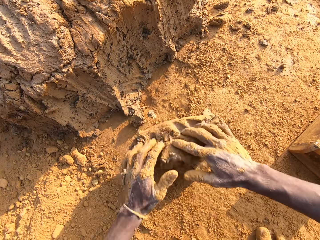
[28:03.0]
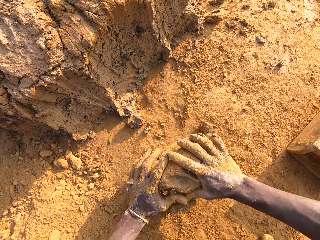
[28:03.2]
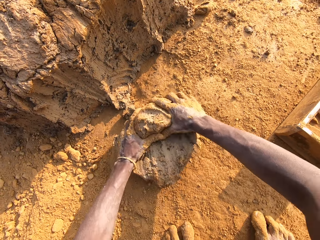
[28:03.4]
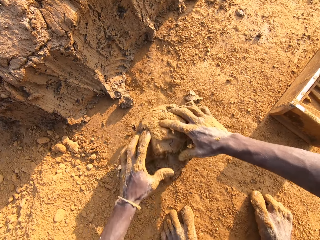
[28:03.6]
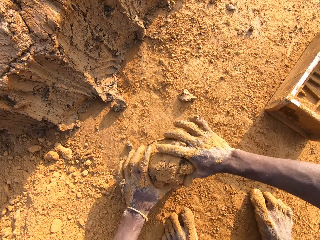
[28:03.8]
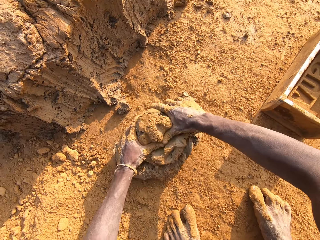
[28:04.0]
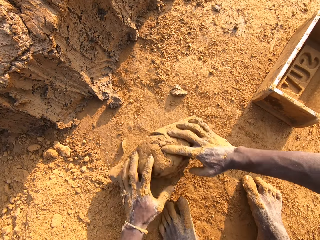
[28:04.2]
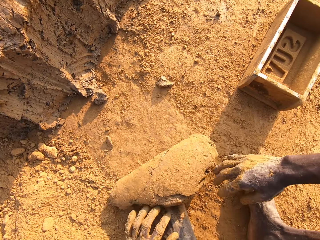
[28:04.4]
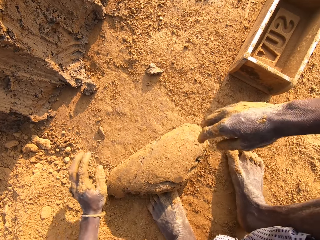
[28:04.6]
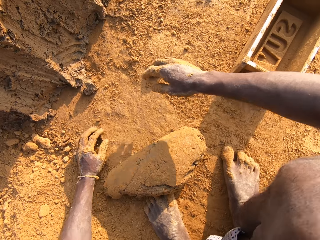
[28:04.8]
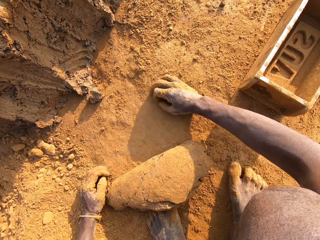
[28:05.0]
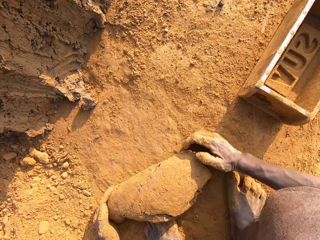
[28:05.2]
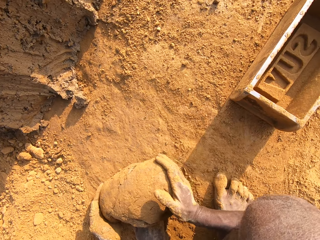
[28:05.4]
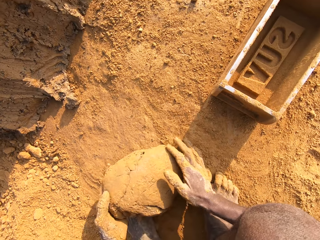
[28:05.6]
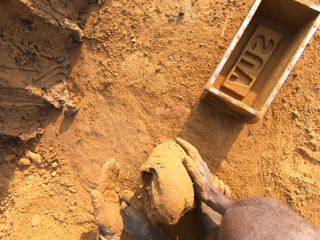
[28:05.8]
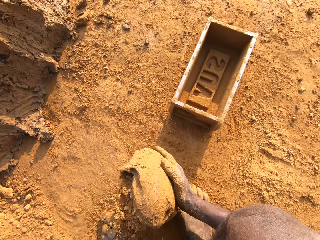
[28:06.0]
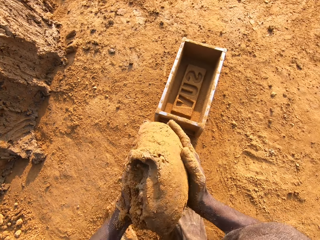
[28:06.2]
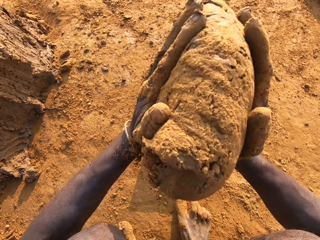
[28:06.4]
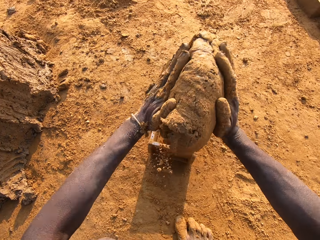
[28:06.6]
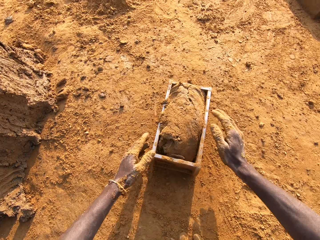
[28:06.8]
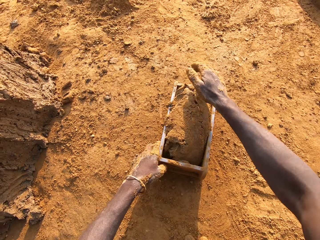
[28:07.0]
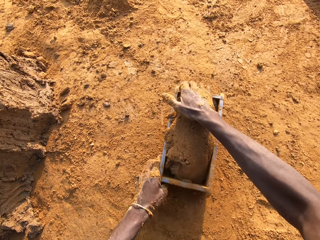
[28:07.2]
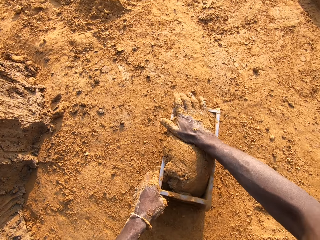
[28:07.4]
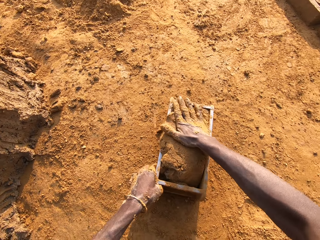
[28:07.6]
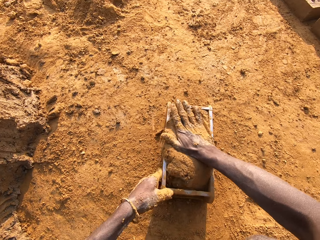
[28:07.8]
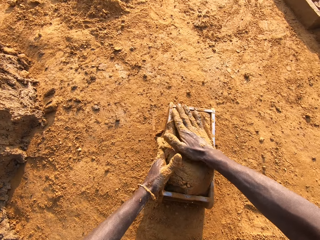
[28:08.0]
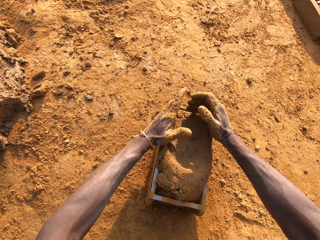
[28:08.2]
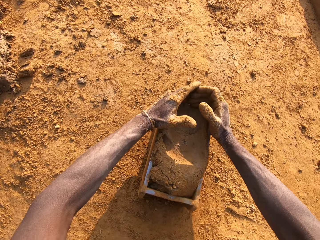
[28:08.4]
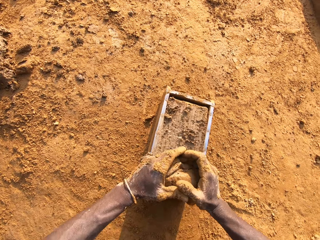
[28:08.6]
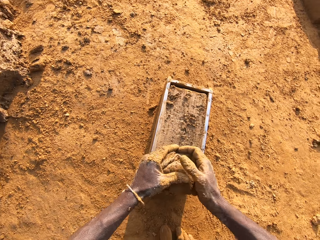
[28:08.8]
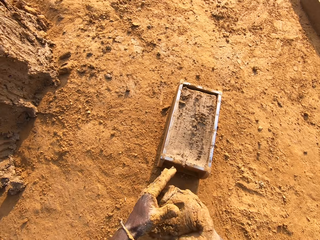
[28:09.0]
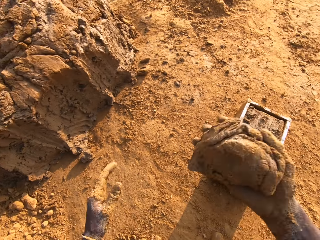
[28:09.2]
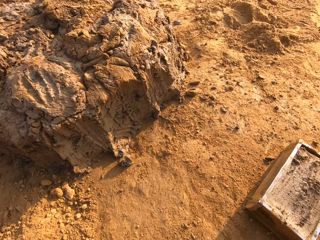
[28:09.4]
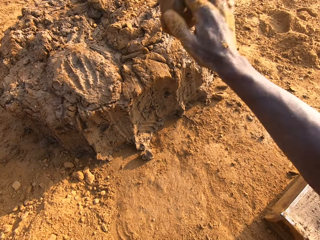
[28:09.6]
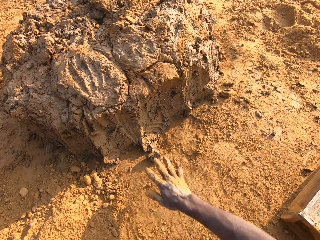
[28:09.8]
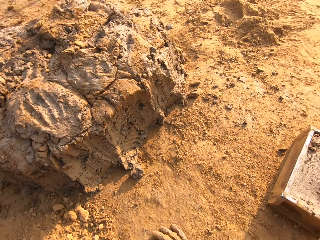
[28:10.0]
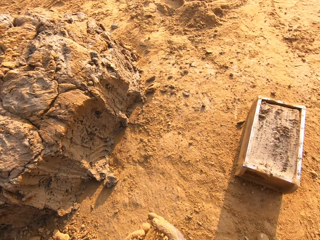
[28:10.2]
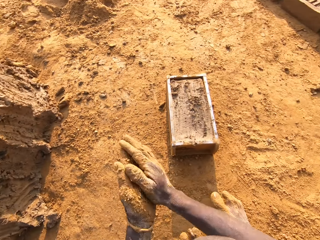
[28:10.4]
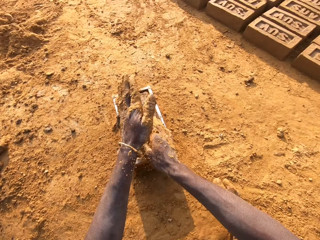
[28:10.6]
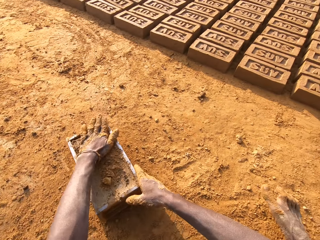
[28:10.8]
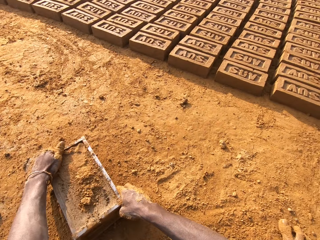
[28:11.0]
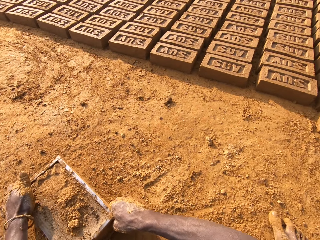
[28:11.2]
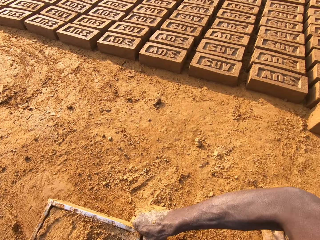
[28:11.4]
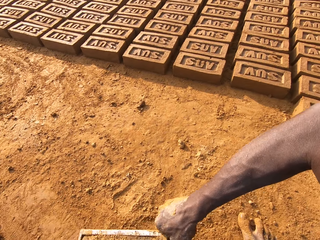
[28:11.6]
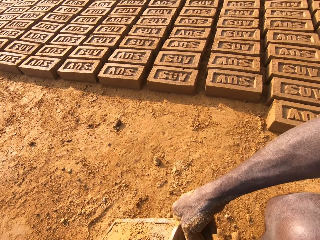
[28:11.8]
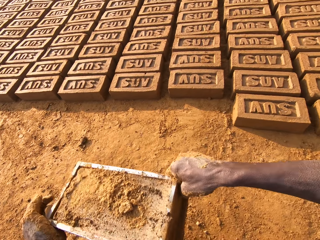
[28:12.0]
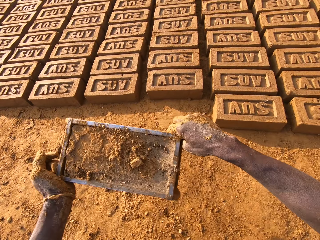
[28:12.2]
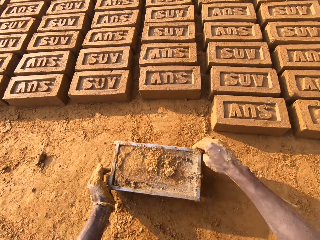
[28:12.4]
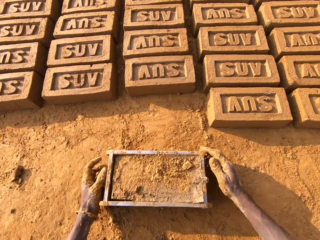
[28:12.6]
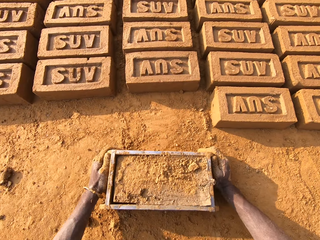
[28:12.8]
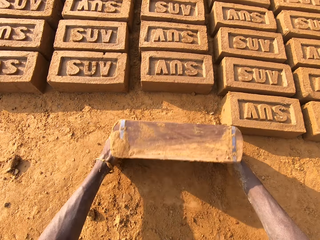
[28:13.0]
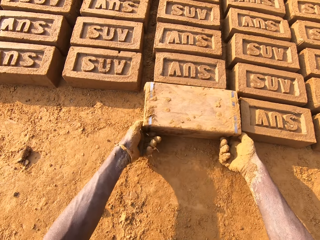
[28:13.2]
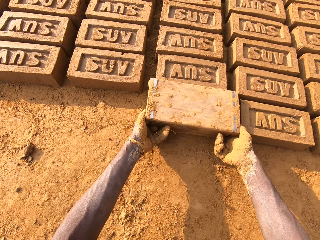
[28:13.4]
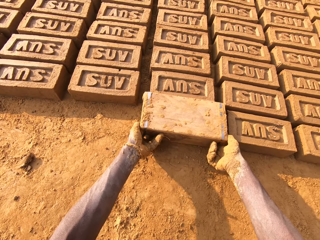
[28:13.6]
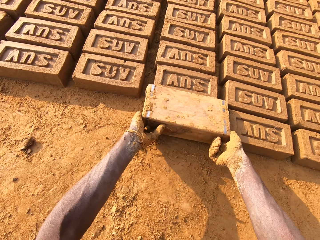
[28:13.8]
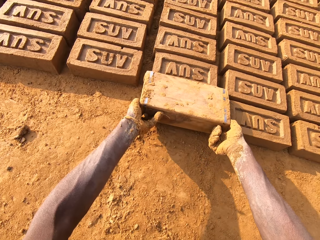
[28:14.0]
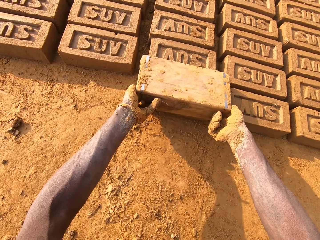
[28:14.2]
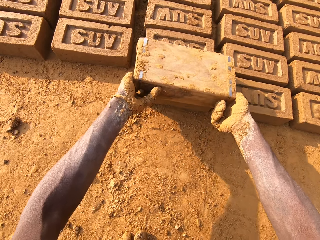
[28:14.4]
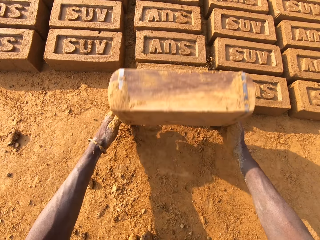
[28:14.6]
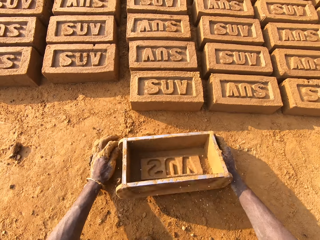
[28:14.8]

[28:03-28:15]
The camera wearer molds the mortar on the ground. He loads the mortar into the brick mold. He scrapes the mortar or mud from the brick mold with his hands. He drops the mortar in his hand on the heap of mortar. He slides his hands on the ground. He rubs his hands against each other. He puts dry soil on the mud in the brick mold. He beats the mortar in the brick mold with his right hand. He moves the brick mold closer to the bricks on the ground. He puts the brick mold on the ground. He flips the brick mold upside down. He molds the brick. He removes the brick mold from the brick.

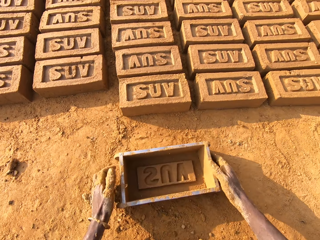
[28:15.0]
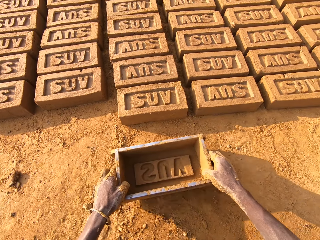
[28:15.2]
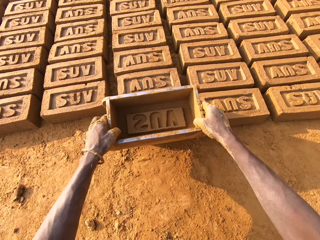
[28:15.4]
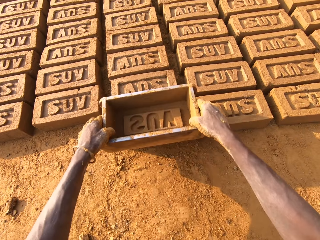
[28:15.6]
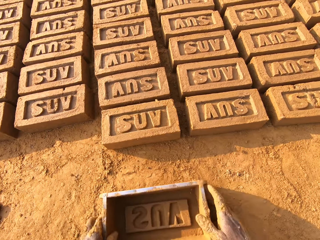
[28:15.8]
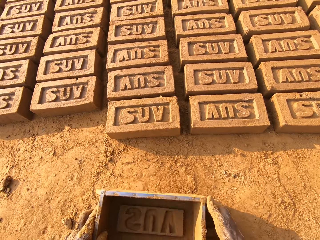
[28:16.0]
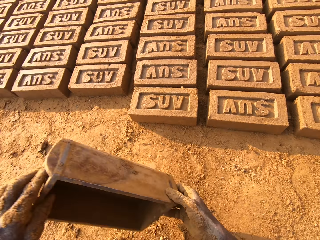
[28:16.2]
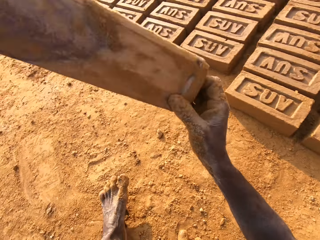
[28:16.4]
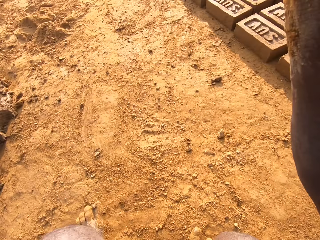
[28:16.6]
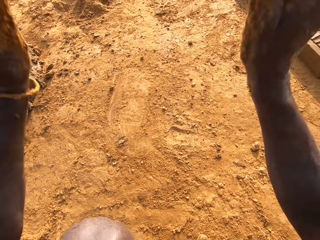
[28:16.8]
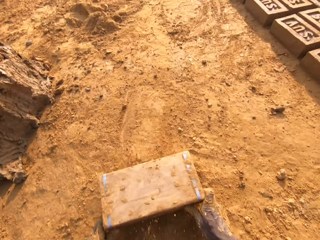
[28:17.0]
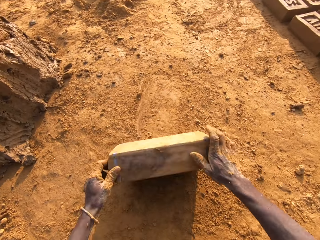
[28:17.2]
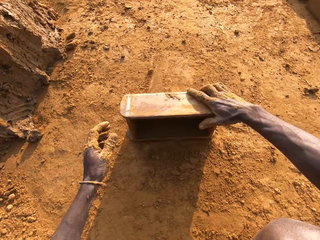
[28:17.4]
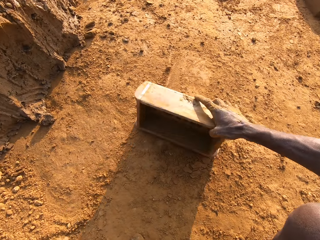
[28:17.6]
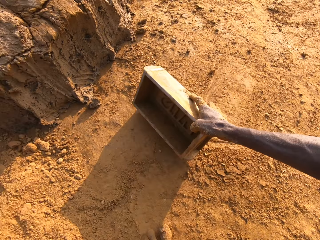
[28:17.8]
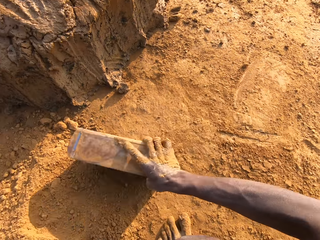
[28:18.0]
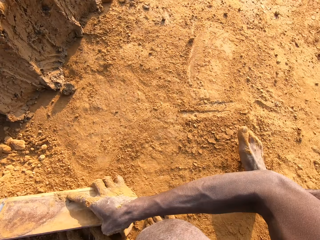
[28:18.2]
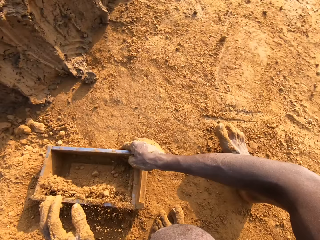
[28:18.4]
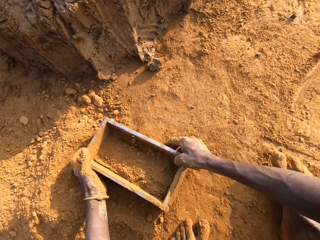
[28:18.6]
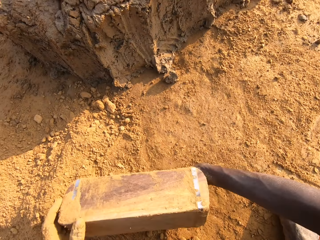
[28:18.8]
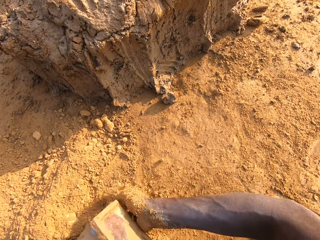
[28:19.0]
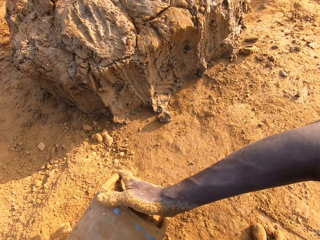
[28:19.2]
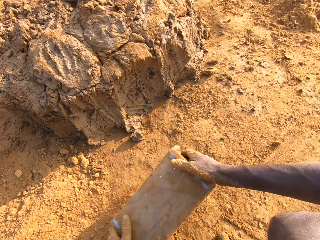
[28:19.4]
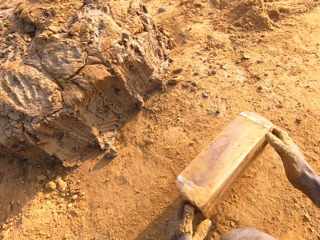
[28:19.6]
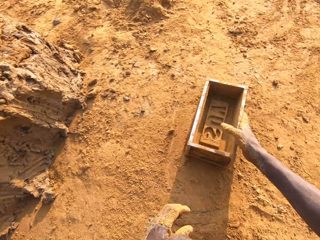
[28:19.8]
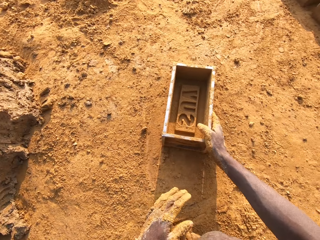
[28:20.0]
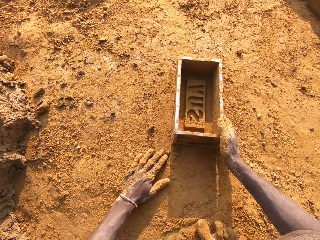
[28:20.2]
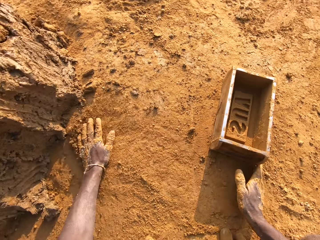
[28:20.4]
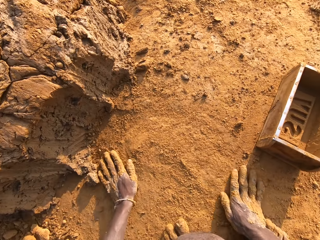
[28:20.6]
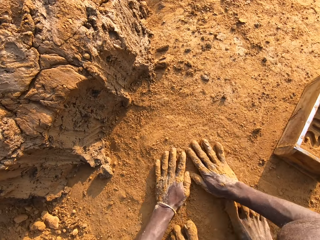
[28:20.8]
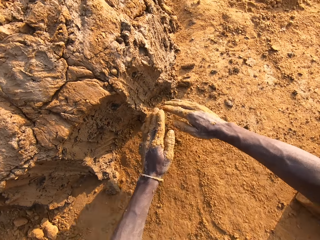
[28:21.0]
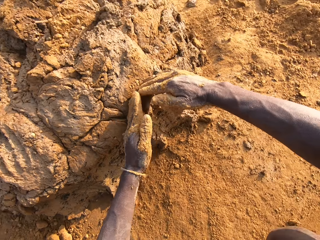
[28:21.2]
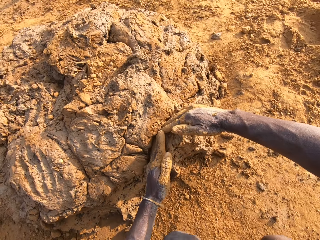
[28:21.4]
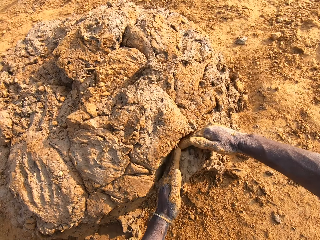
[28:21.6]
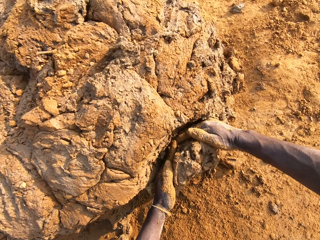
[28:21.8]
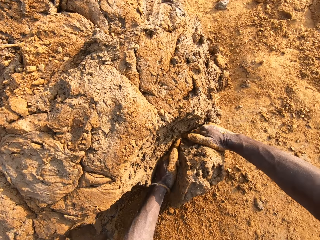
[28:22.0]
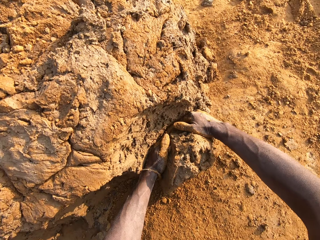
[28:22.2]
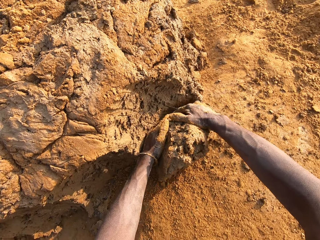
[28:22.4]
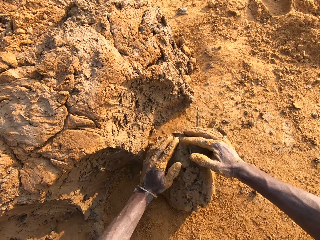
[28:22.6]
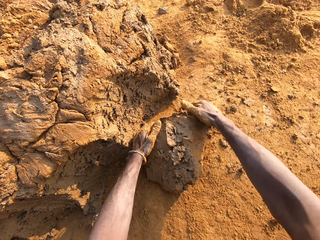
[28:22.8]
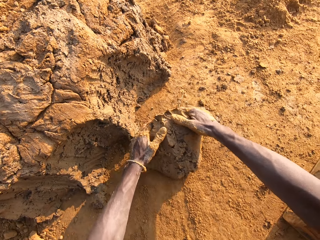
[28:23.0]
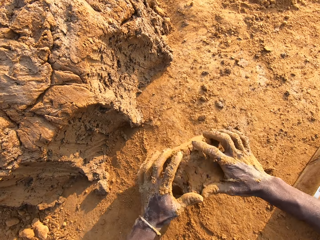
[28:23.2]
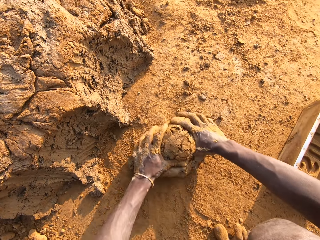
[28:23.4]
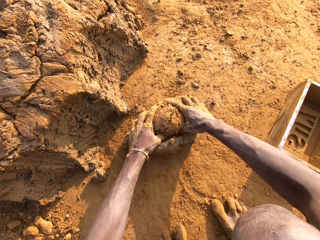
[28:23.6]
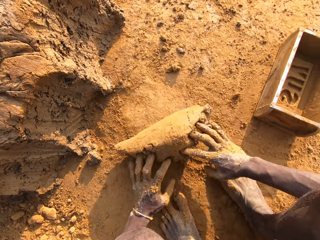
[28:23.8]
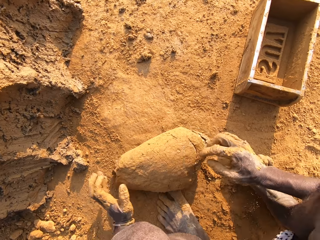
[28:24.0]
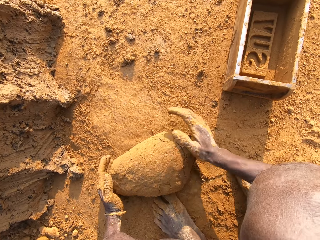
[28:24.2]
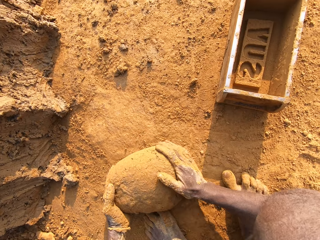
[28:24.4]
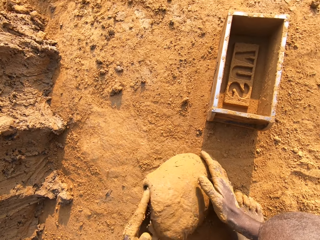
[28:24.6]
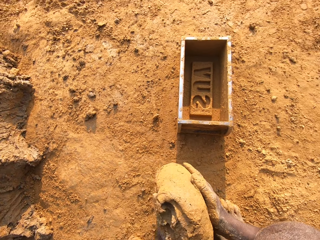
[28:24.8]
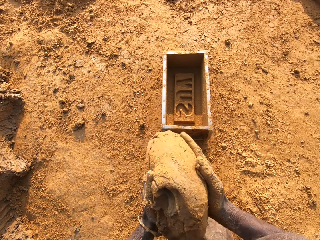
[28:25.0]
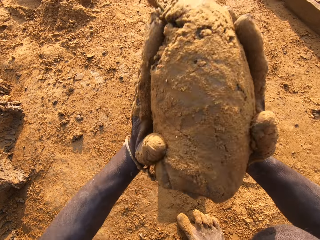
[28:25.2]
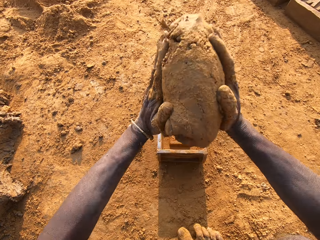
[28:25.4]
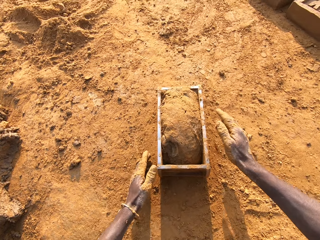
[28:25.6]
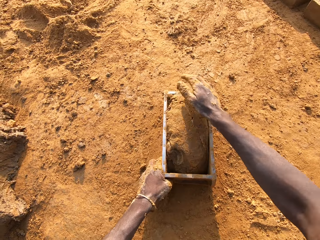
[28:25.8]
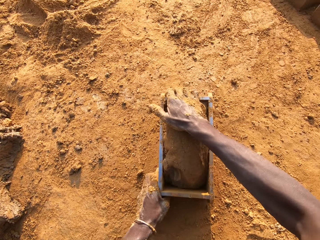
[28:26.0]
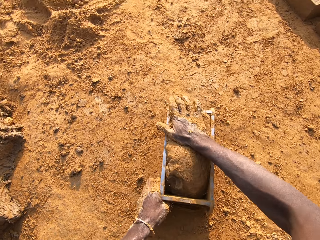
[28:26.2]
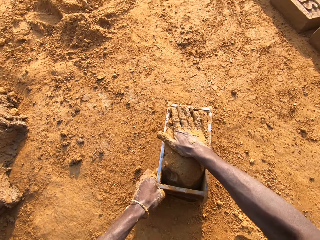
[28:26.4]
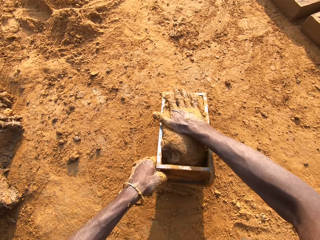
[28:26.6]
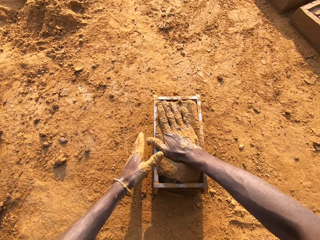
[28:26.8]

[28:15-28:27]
The camera wearer puts the brick mold on the ground. He taps the brick with the brick mold. He lifts the brick mold. He slams the brick mold on the ground. He packs sand or dry soil with the brick mold. He pours out the sand from the brick mold on the ground. He puts the brick mold on the ground. He slides his hands on the ground. He spreads the dry soil on the ground. He cuts out mortar from the heap of mortar with his hands. He puts mud in the brick mold. He molds the mortar on the ground. He loads the mortar into the brick mold.
